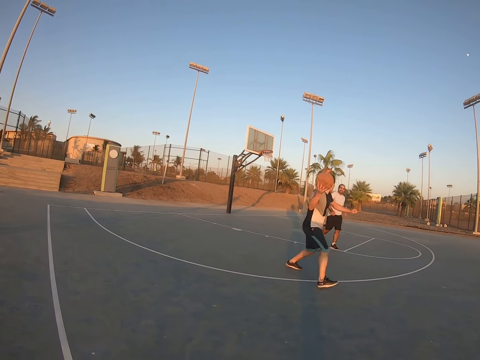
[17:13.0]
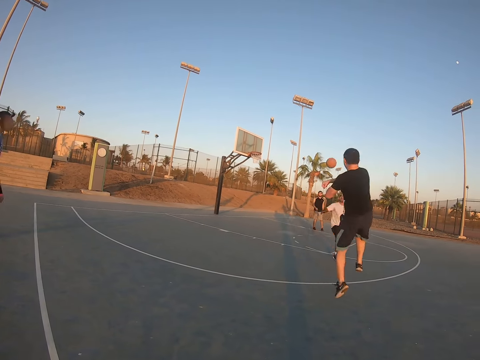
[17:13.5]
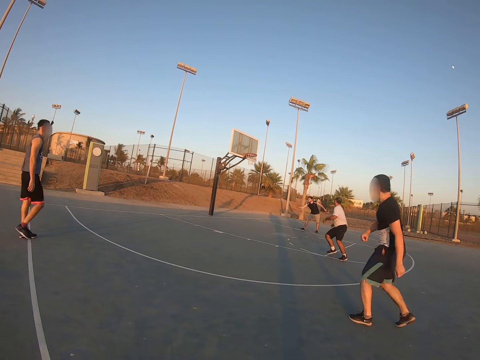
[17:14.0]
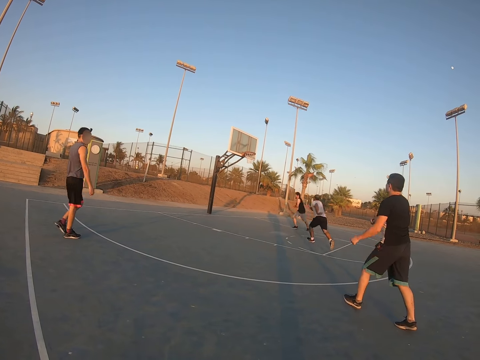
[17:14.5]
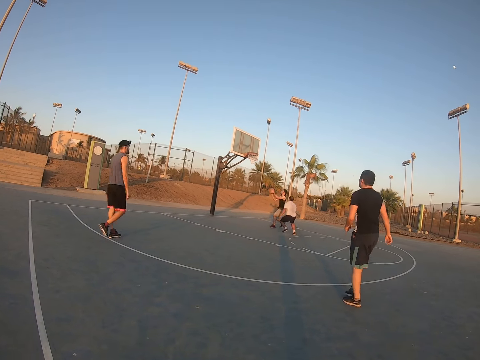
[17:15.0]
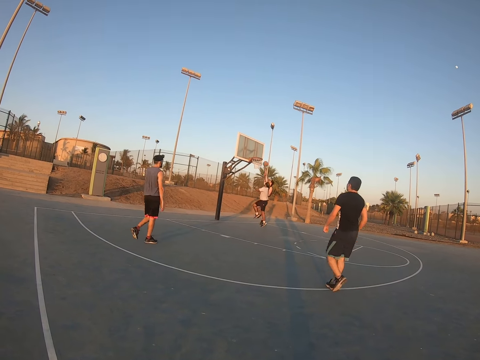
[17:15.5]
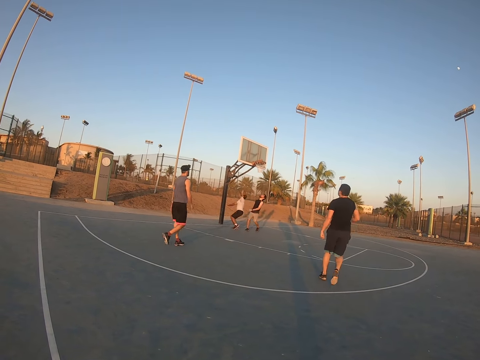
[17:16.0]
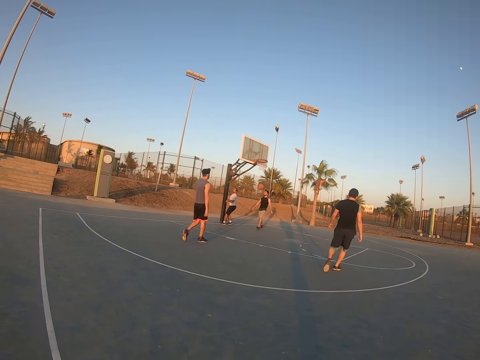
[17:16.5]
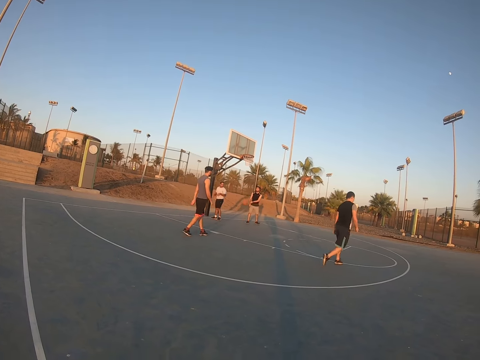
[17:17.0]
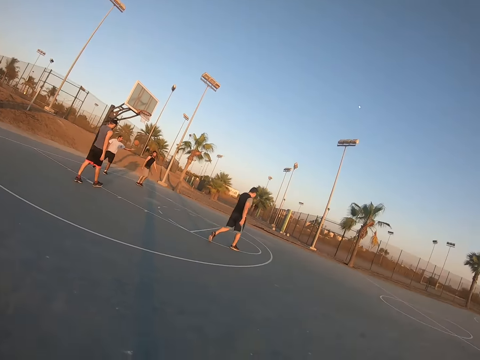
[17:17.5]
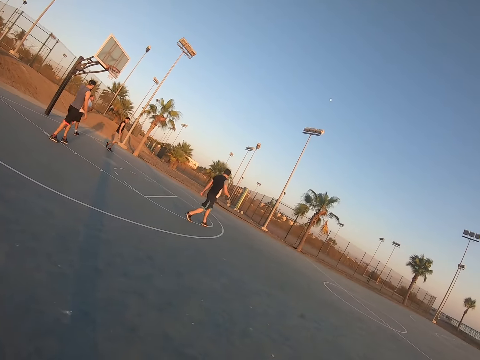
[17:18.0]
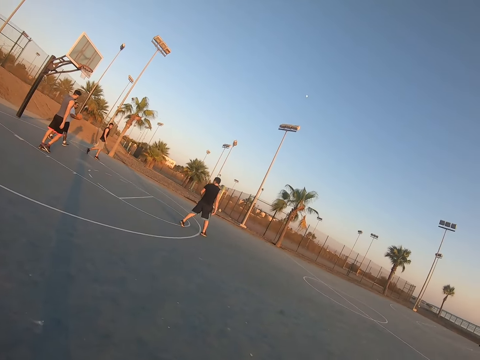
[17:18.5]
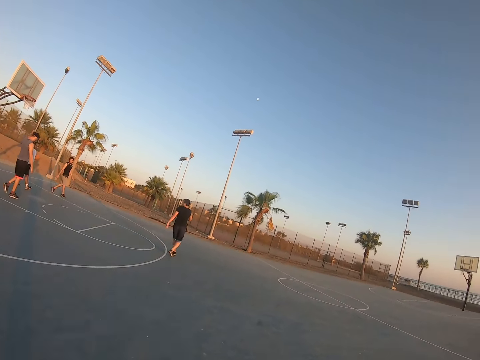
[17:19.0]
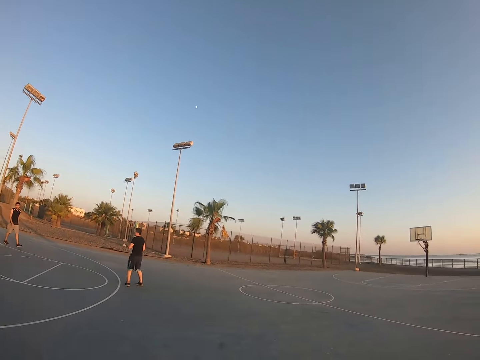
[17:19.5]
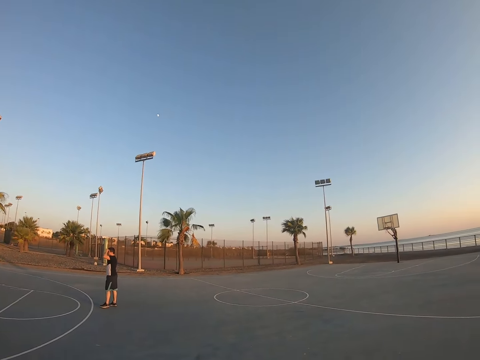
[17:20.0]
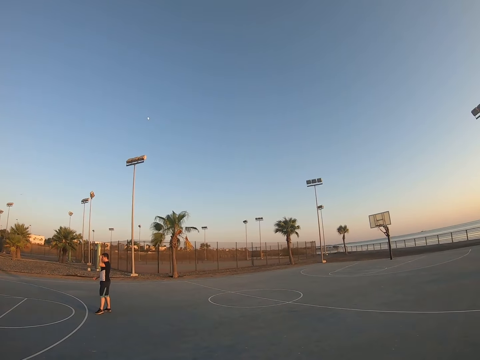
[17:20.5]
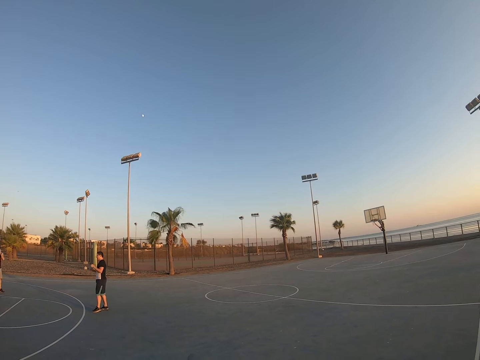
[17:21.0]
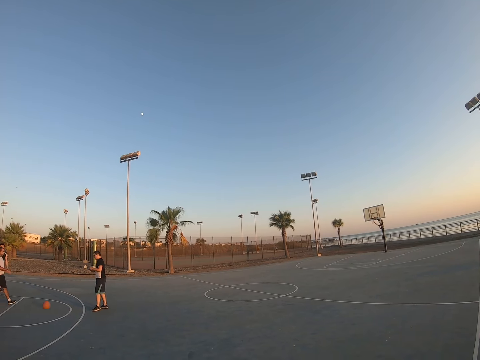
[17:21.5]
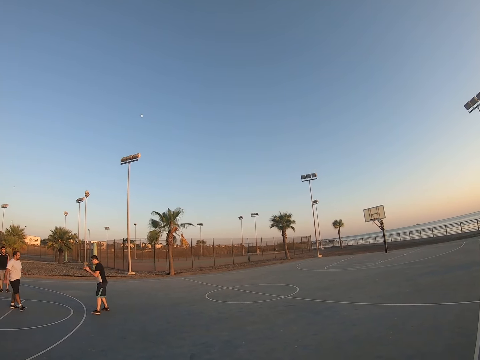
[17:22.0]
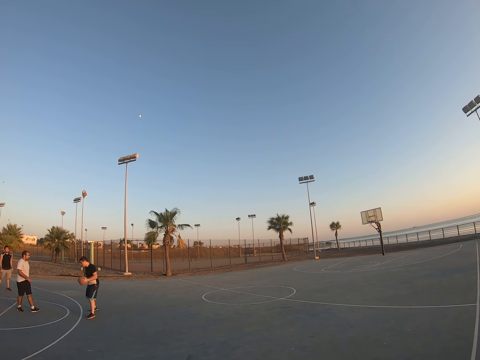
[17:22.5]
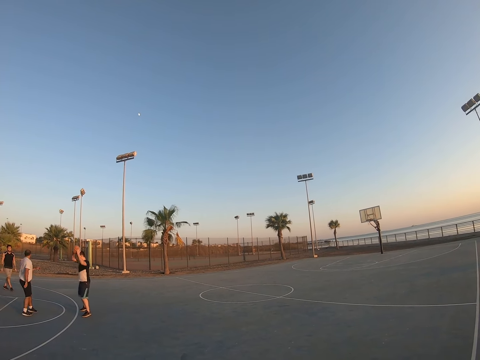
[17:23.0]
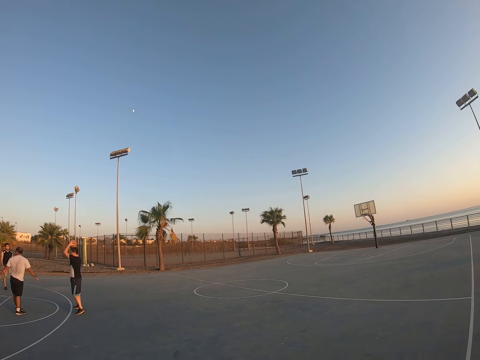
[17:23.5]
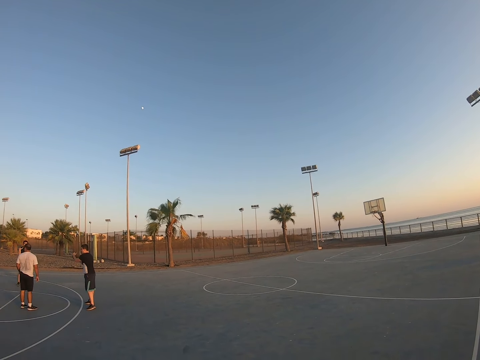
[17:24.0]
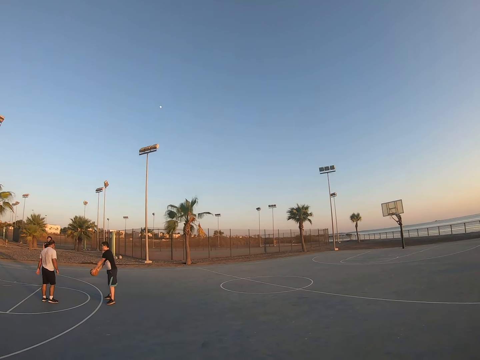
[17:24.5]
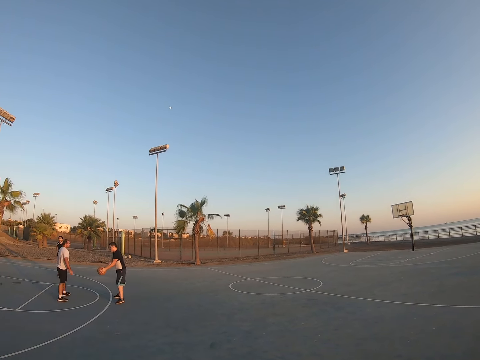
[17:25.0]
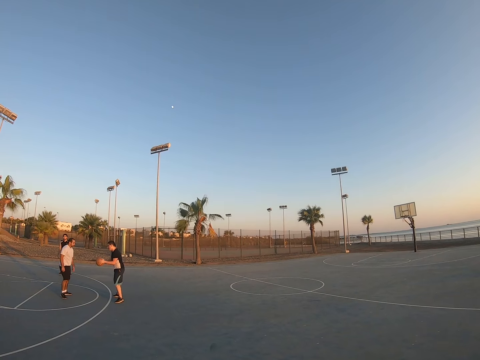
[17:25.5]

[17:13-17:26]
A man bounces the ball and throws the ball to another man. The other man throws the ball to the field goal. A third man catches the ball. The first man catches the ball.

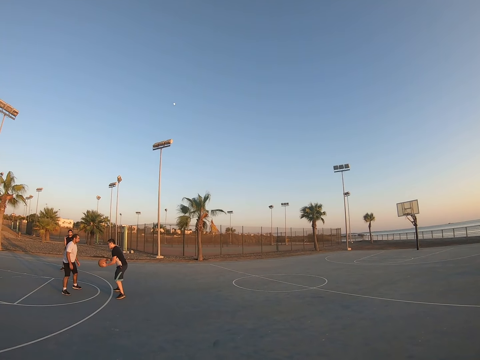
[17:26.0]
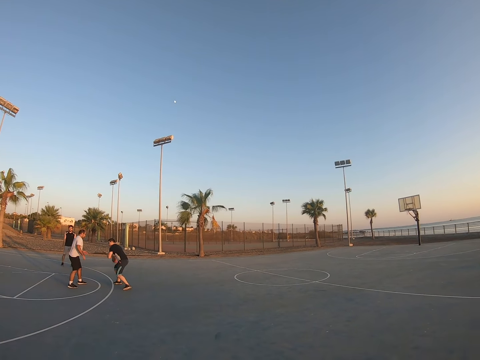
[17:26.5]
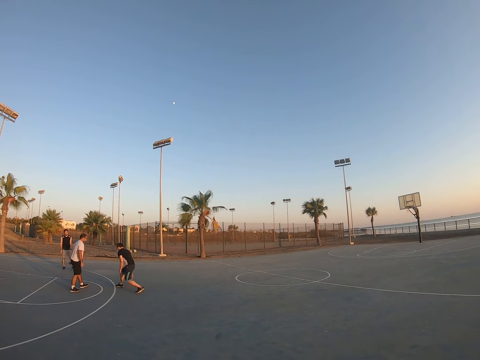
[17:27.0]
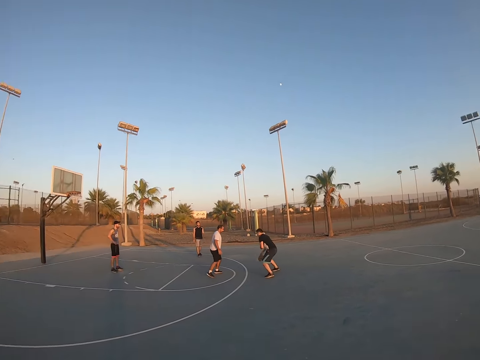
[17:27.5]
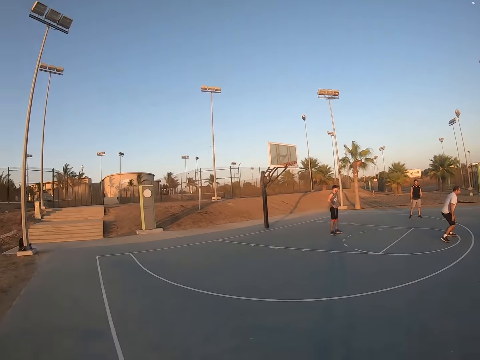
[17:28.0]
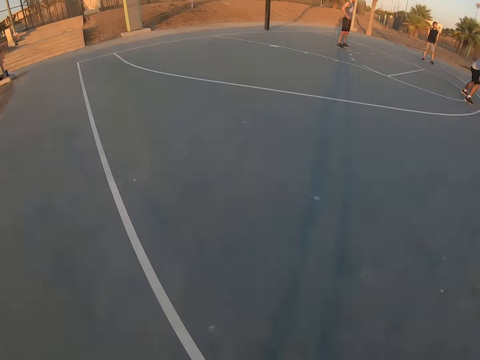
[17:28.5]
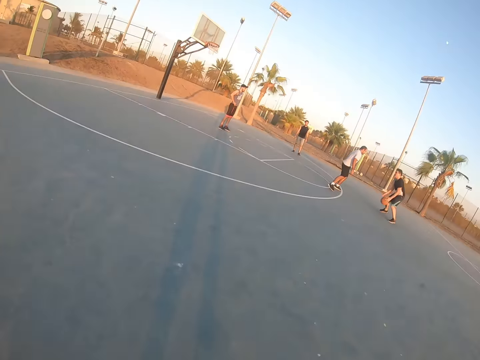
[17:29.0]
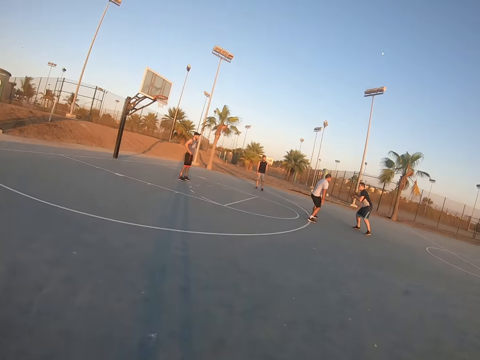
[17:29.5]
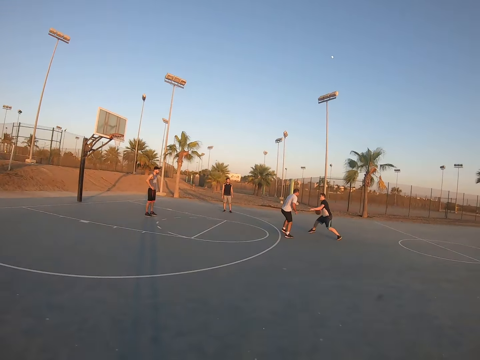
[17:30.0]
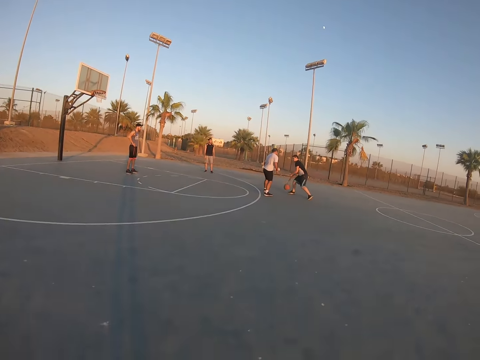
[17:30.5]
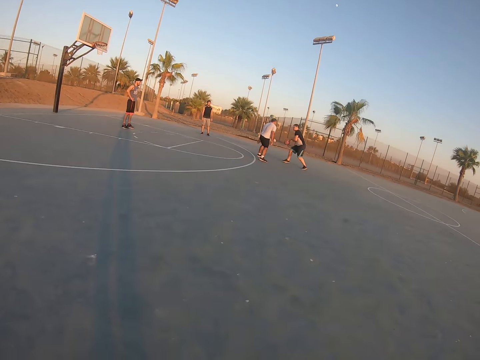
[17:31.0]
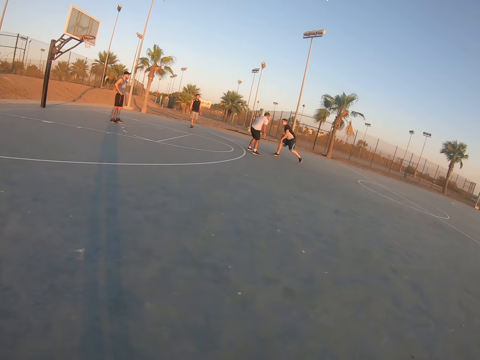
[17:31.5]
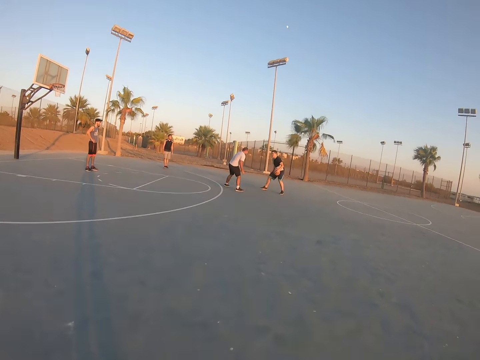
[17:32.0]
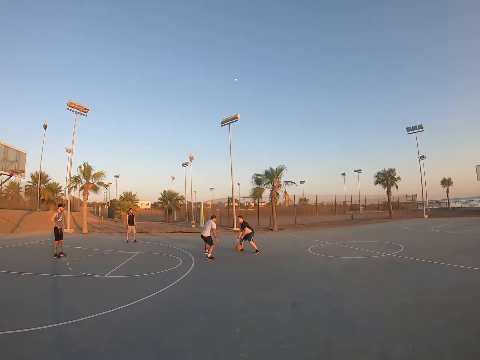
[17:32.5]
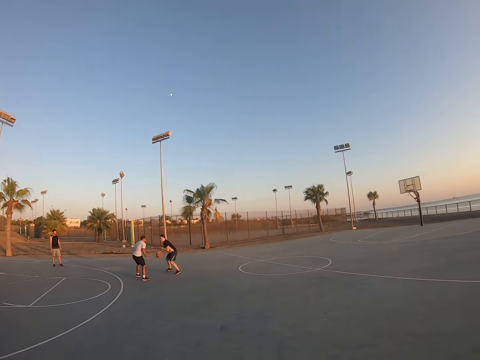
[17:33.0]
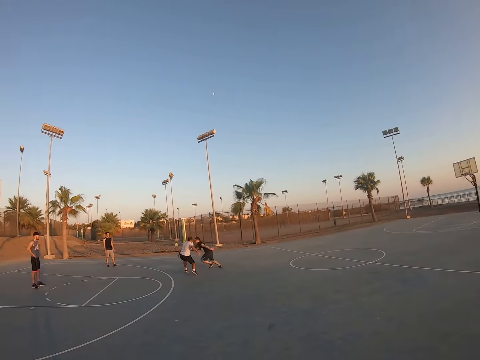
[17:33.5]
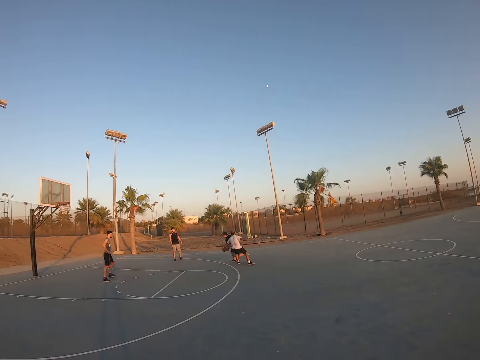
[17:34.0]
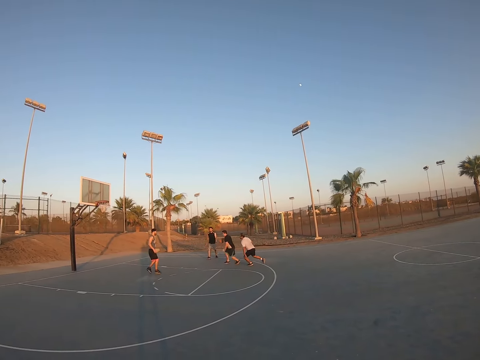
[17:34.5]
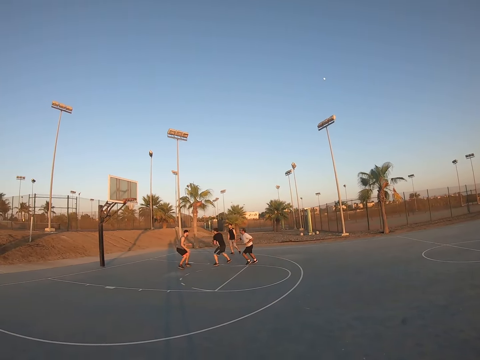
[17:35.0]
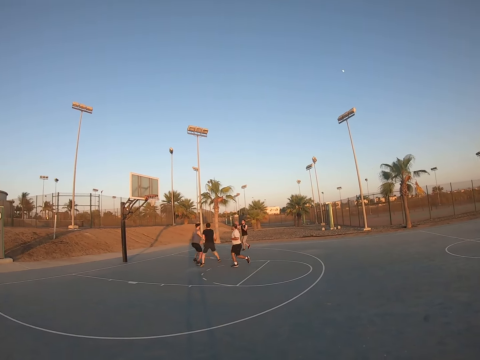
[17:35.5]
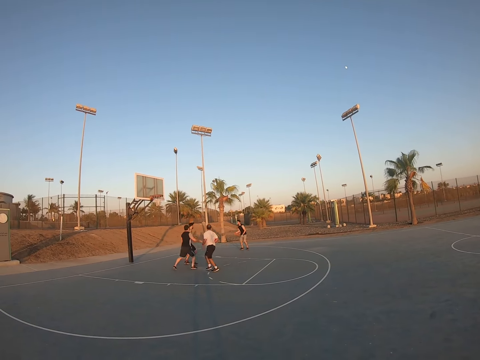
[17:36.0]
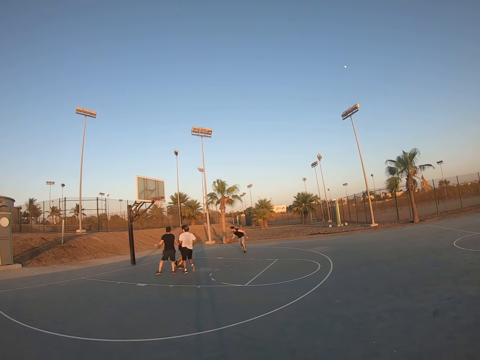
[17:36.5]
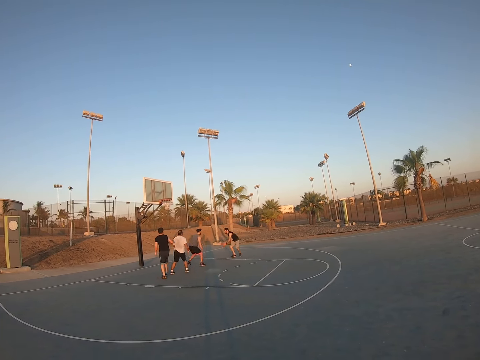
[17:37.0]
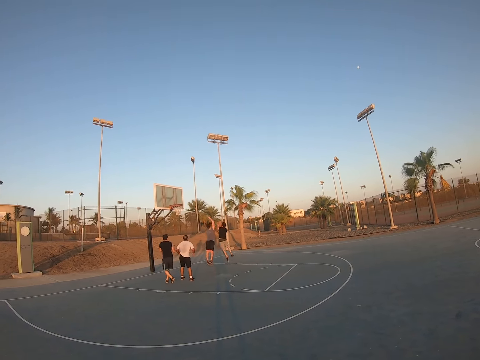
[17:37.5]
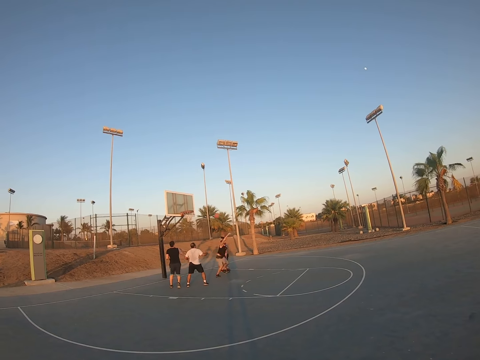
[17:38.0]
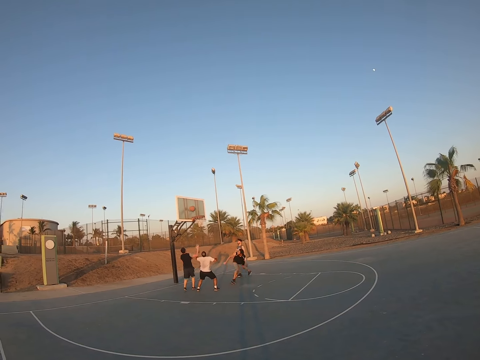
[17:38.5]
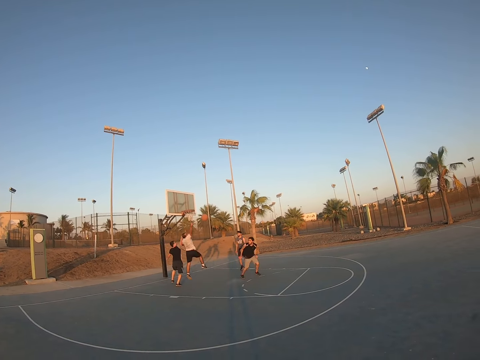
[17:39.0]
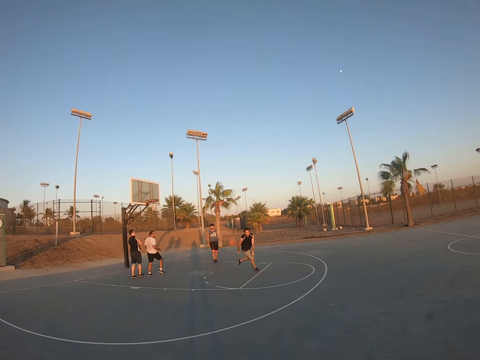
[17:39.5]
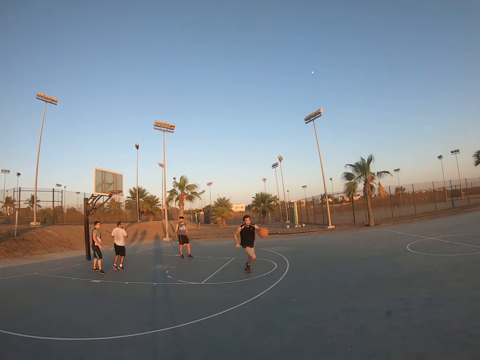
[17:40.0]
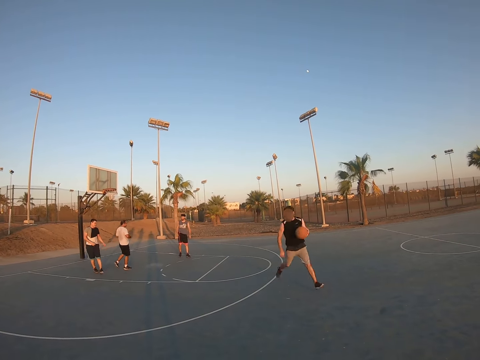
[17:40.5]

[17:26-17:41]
A man bounces the ball. The camera wearer looks around. The man bounces the ball. The man throws the ball to another man. The other man throws the ball to the field goal.
